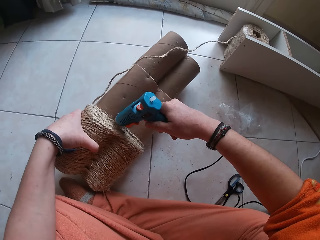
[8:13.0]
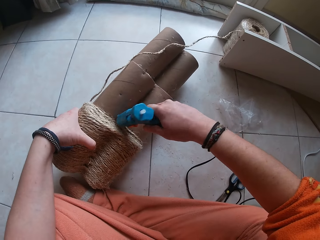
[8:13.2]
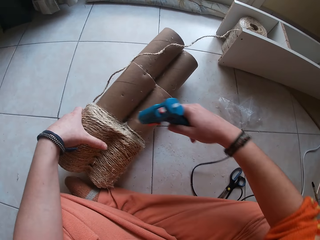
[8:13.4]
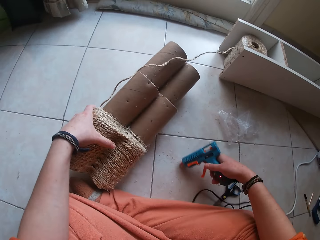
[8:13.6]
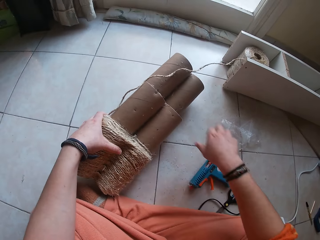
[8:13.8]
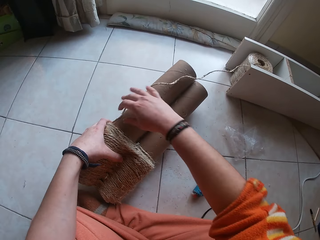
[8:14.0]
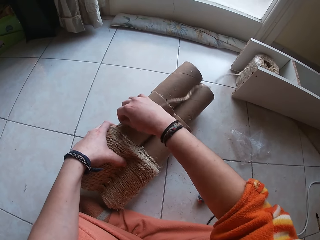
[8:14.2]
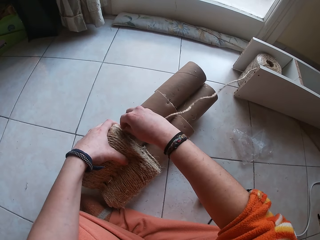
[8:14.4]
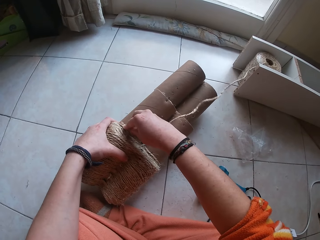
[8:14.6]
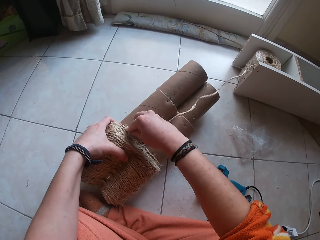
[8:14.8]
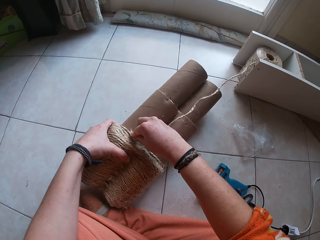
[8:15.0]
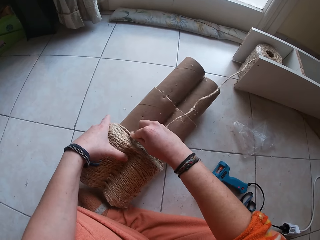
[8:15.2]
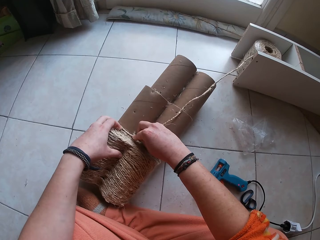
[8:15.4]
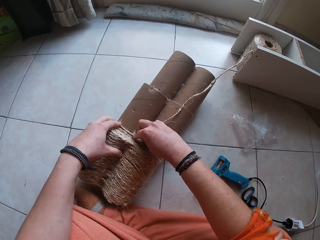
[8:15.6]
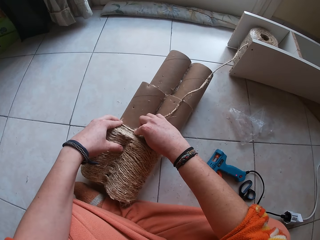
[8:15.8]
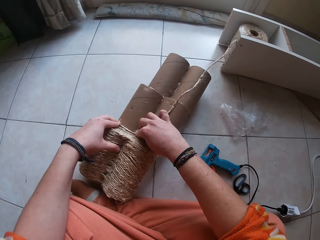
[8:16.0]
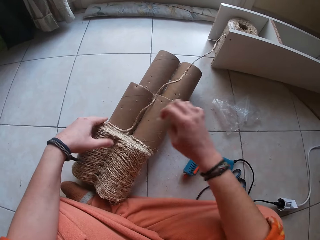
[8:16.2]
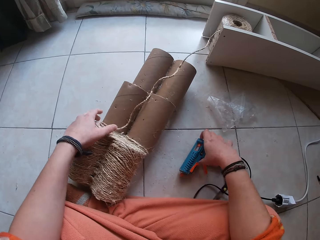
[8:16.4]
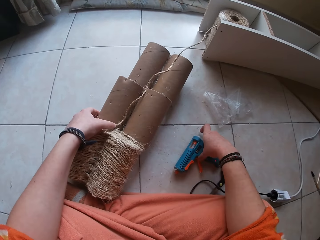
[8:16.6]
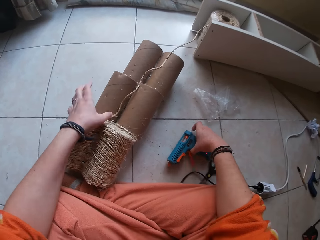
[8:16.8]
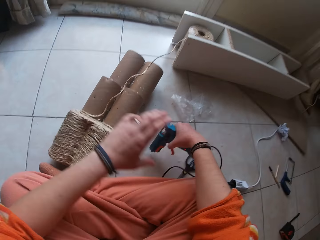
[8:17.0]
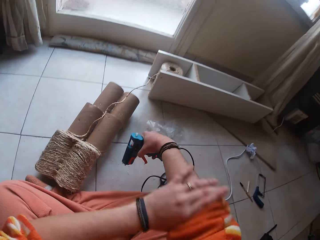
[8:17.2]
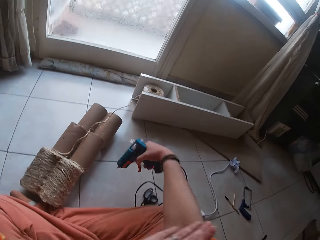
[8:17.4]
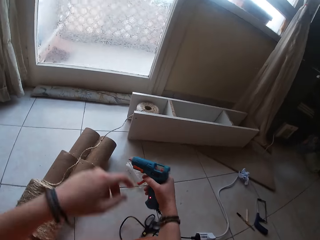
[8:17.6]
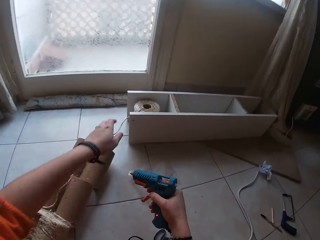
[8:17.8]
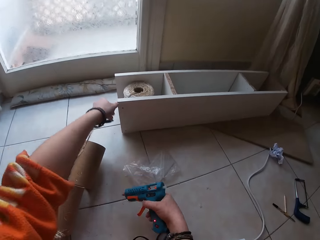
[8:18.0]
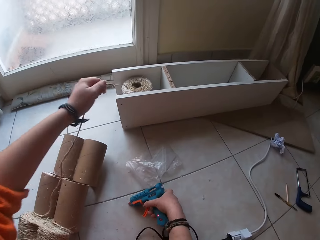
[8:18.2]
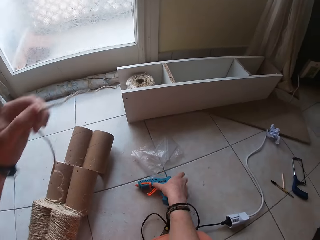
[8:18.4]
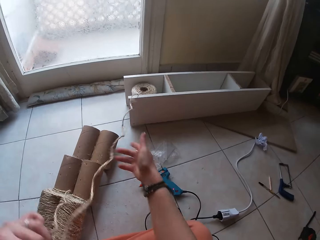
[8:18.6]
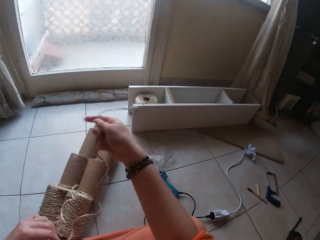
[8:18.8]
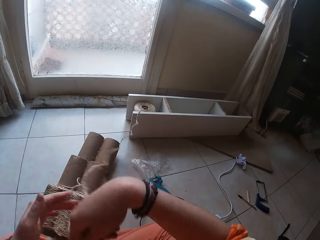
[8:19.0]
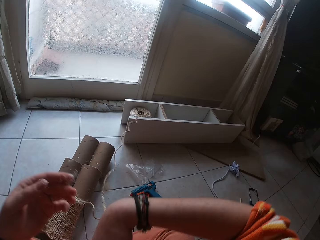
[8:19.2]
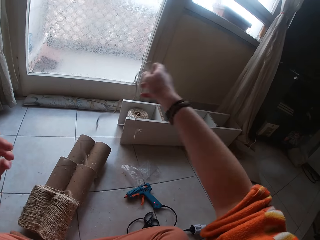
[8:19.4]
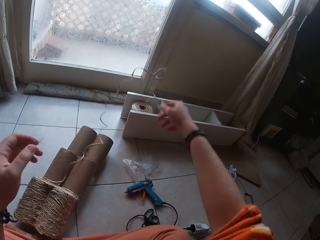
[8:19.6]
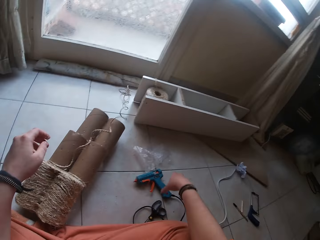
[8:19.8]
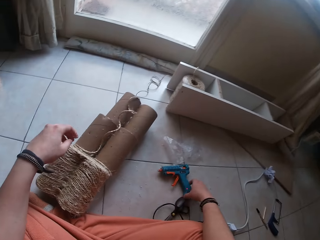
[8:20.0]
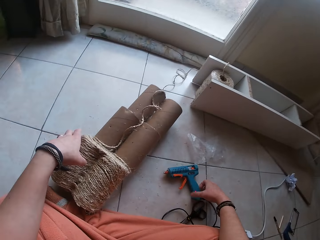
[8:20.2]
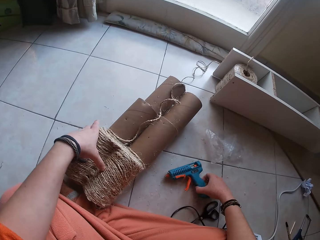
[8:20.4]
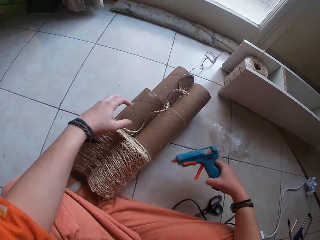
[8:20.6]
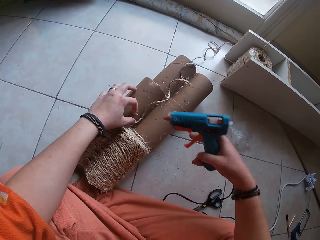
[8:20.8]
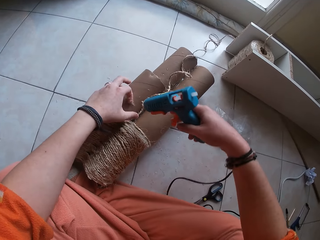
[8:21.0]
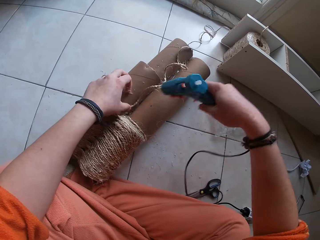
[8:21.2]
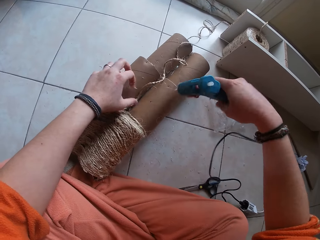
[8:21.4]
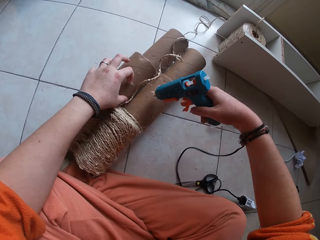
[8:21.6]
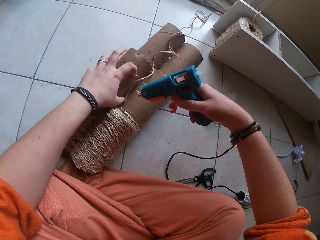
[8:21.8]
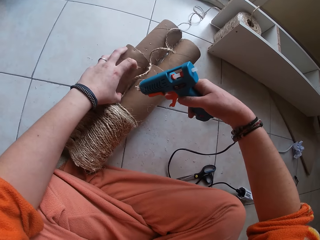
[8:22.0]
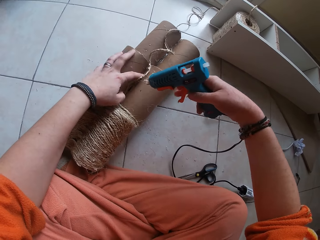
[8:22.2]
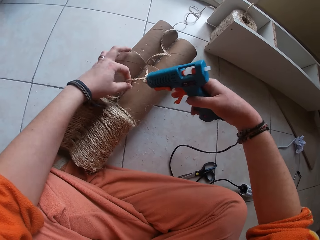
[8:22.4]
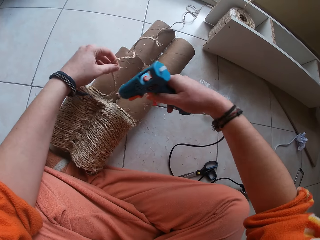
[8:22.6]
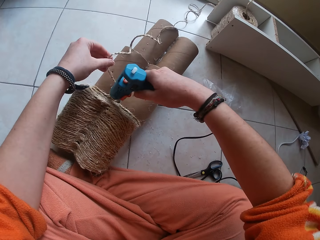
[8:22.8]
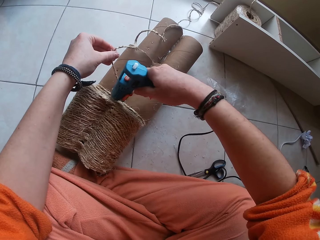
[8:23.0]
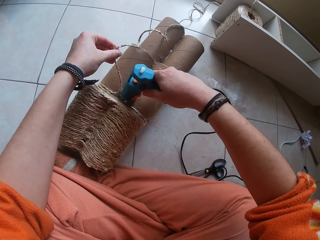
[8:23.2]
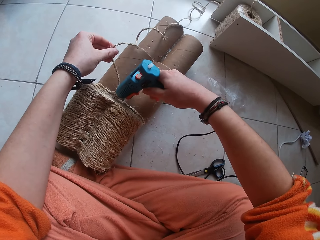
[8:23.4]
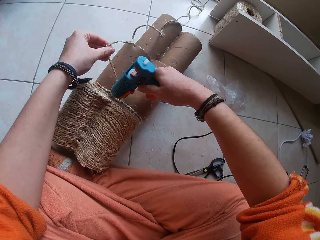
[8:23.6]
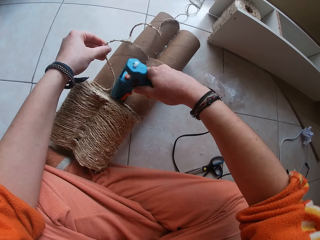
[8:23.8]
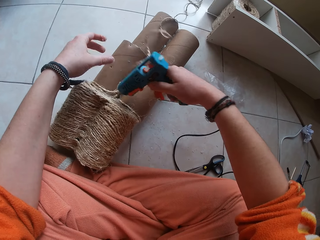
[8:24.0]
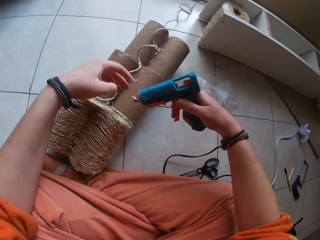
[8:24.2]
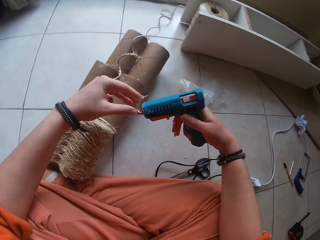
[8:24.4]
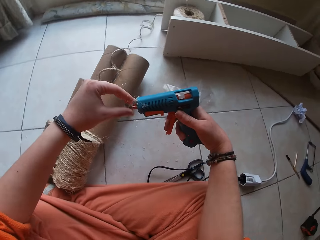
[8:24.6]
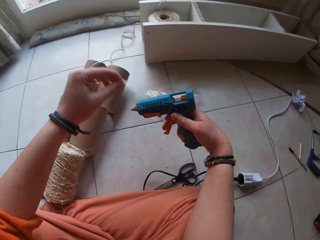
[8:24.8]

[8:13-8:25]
The camera wearer drops the glue gun in her right hand on the floor. She rolls the thread on the craft roll with her right hand. She attaches the rope to the glue. She picks the glue gun from the floor with her right hand. She rolls the sleeve of her shirt with her left hand. She pulls the thread with her left hand. She throws the thread to the floor with her right hand. She picks the glue gun from the floor with her right hand. She holds the thread on the craft roll with her left hand. She applies glue on the craft roll with the glue gun in her right hand.

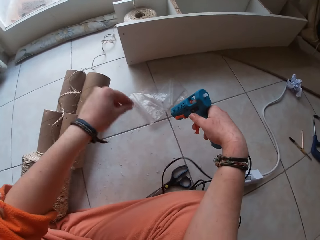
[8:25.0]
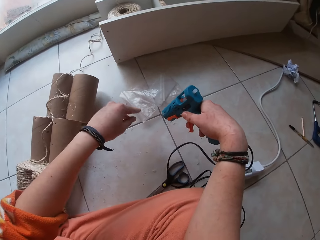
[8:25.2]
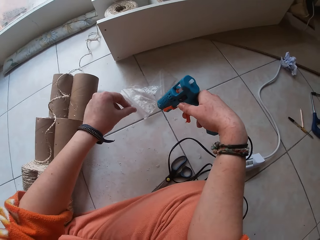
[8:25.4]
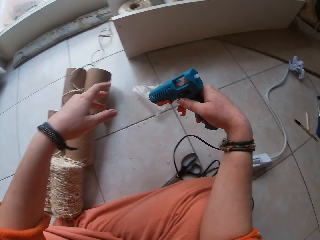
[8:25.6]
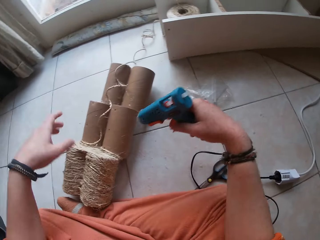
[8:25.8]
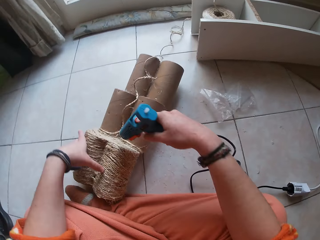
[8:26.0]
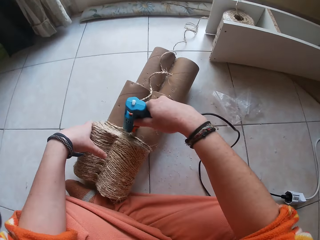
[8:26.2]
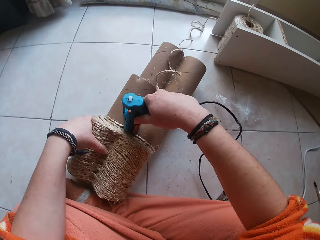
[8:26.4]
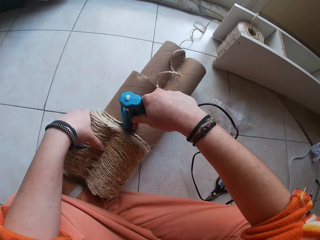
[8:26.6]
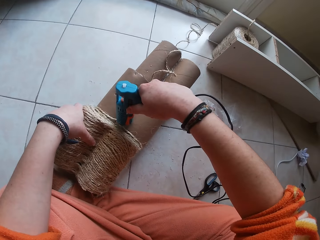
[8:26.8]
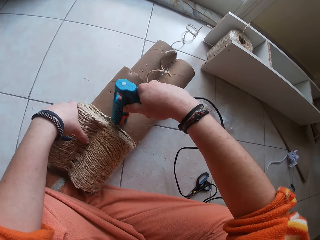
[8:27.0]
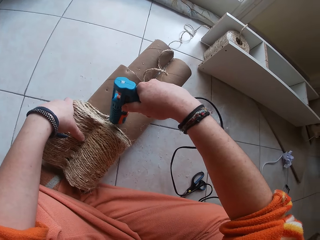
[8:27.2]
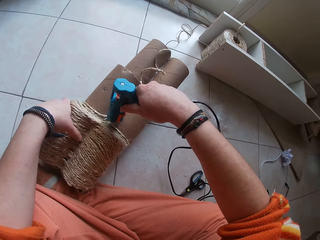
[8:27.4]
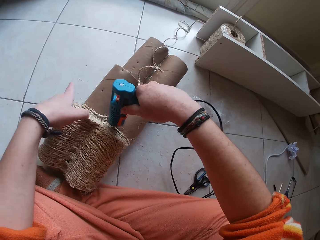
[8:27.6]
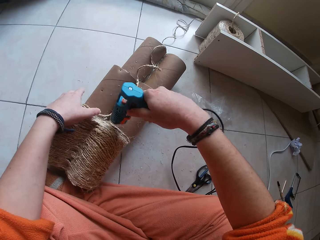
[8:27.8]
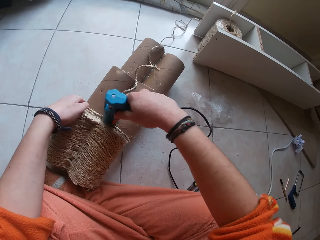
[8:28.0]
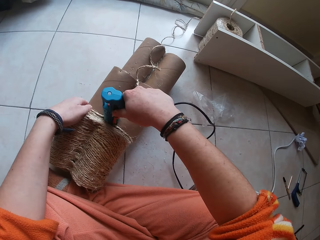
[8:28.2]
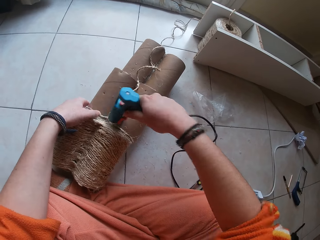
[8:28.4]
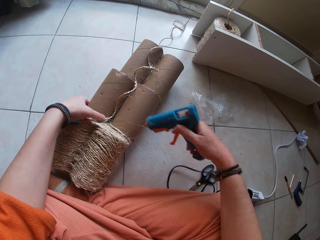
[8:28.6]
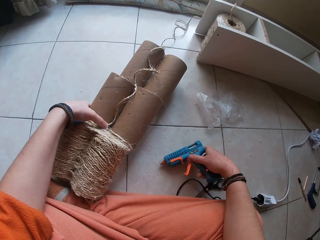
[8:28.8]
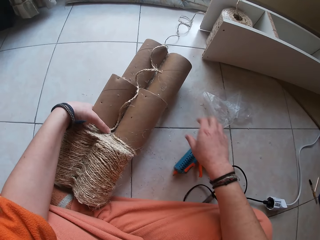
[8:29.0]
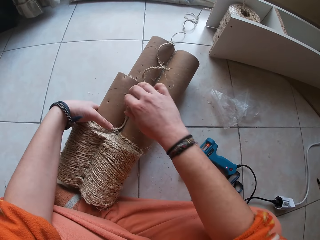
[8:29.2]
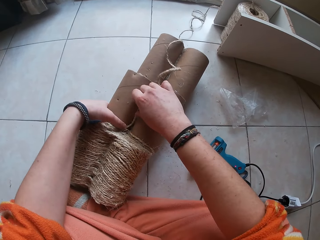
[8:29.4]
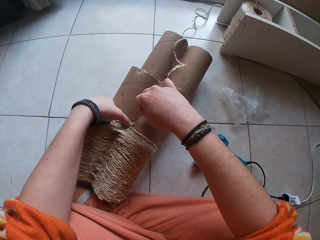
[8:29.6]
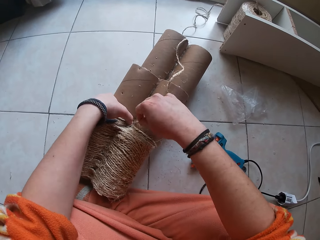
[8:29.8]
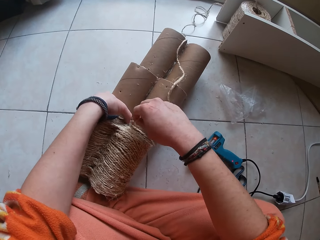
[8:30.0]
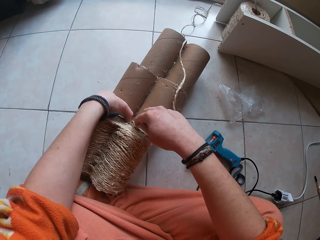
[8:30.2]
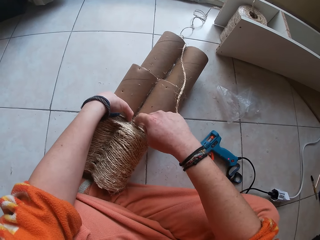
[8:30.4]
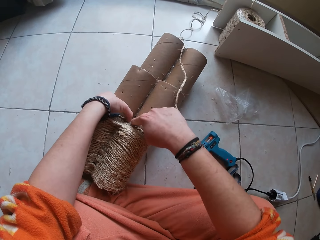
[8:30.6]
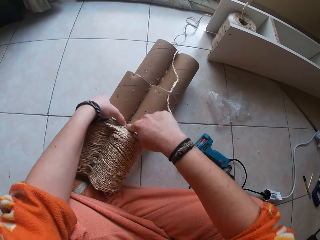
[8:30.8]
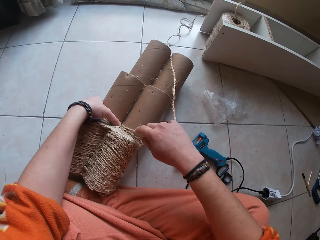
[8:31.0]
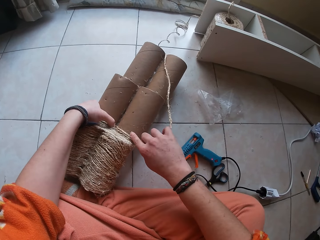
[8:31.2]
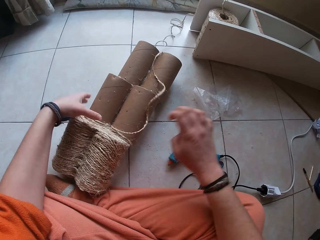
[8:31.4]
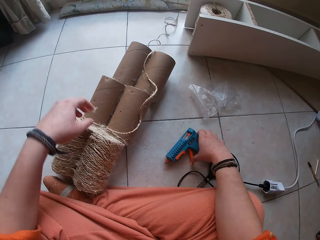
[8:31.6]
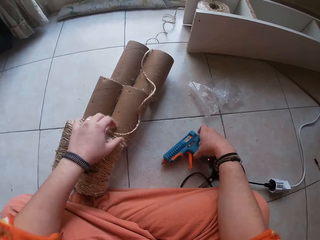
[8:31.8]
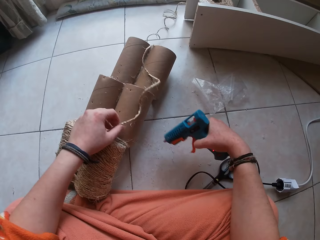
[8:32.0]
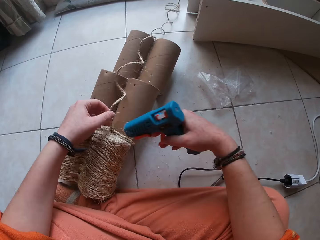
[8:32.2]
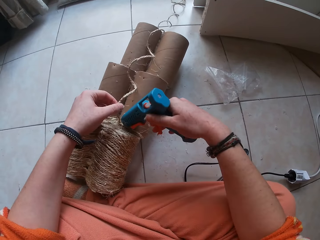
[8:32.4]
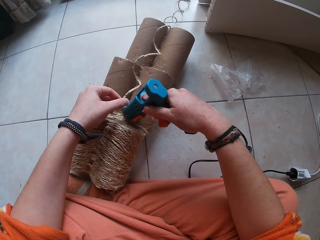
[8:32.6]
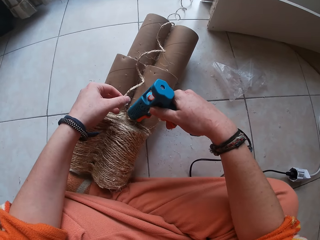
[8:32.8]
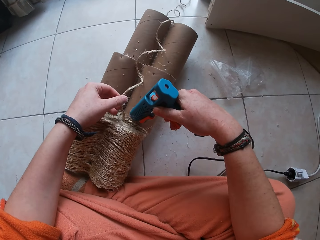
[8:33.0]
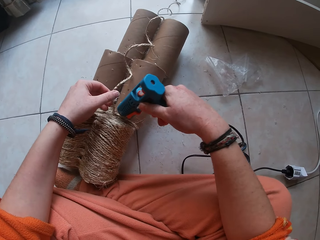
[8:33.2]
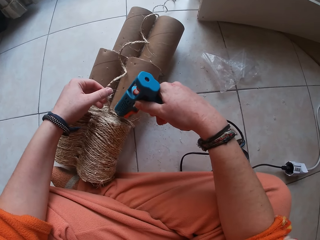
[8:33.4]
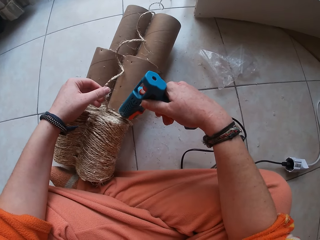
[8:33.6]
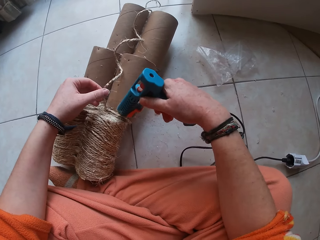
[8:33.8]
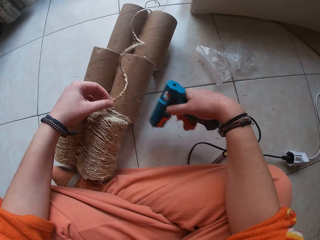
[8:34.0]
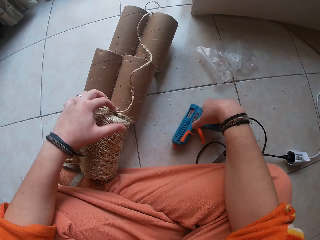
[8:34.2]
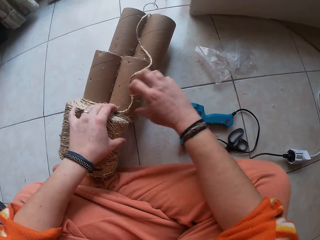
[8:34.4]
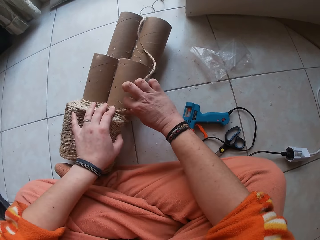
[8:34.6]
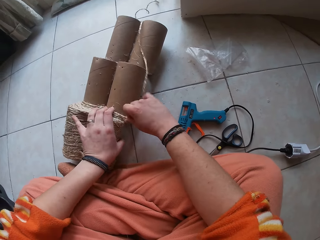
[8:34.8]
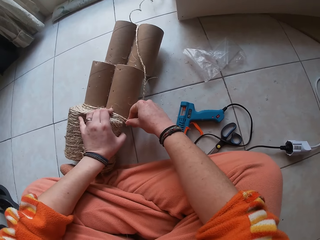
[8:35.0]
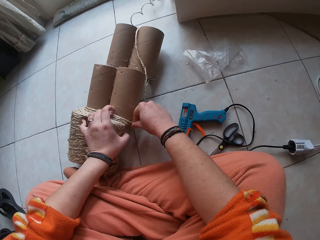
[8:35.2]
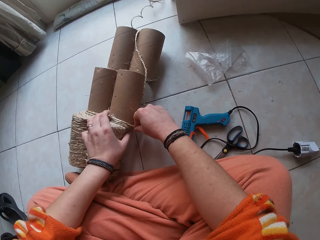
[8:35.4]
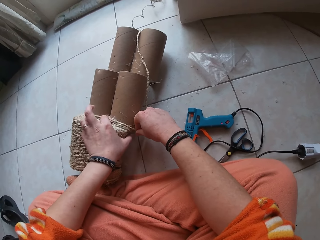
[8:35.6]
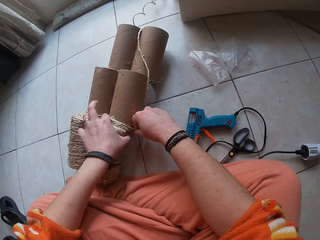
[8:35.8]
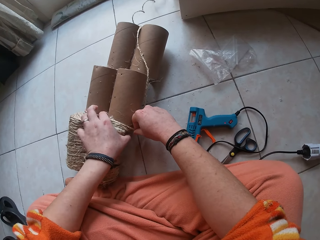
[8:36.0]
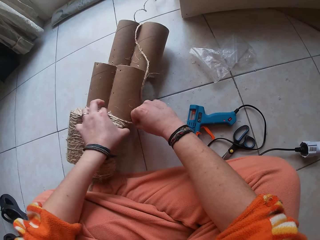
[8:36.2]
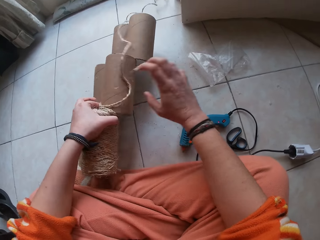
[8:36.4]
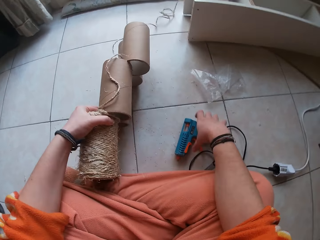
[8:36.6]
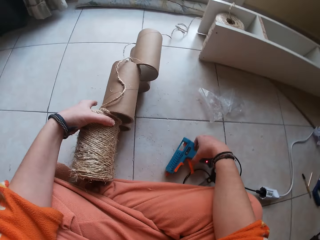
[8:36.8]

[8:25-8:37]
The camera wearer removes a thread on the tip of the glue gun with her left hand. She throws the thread to the ground with her left hand. She holds the craft roll with her left hand. She applies glue on the craft roll with the glue gun in her right hand. She adjusts the thread on the craft roll with her left hand. She drops the glue gun in her right hand on the floor. She attaches the rope with the glue. She rolls the thread on the craft roll with her right hand. She picks the glue gun from the floor with her right hand. She holds the thread on the craft roll with her left hand. She applies glue on the craft roll with the glue gun in her right hand. She drops the glue gun in her right hand on the floor. She rolls the thread on the craft roll with her right hand. She attaches the rope with the glue. She adjusts the thread on the craft roll with her left hand.
